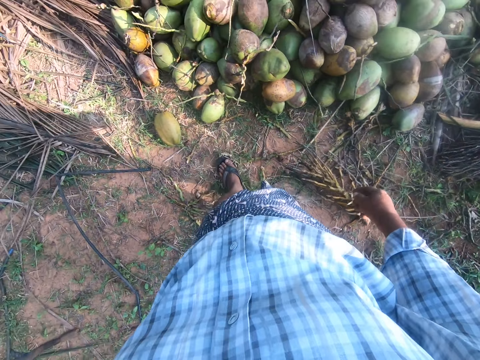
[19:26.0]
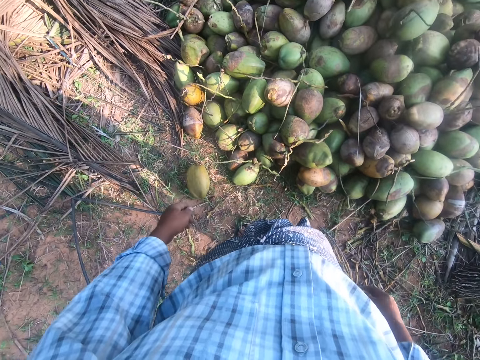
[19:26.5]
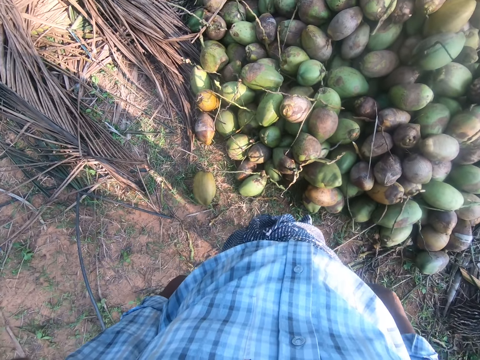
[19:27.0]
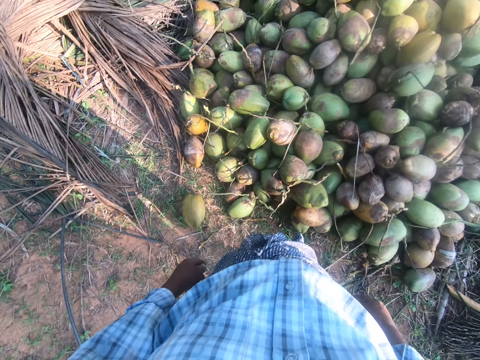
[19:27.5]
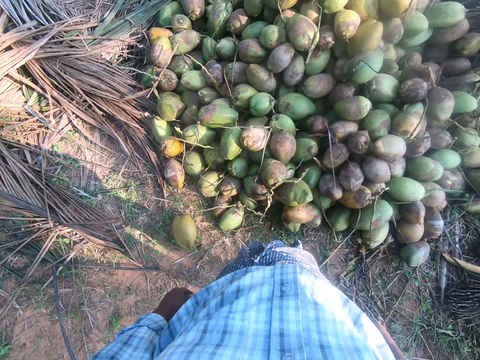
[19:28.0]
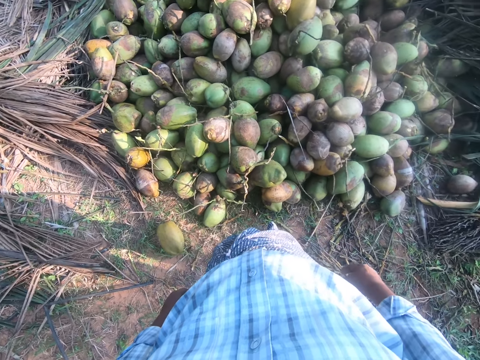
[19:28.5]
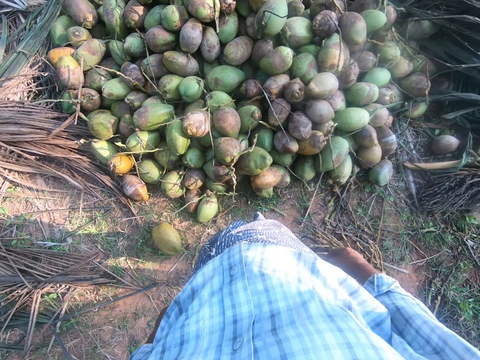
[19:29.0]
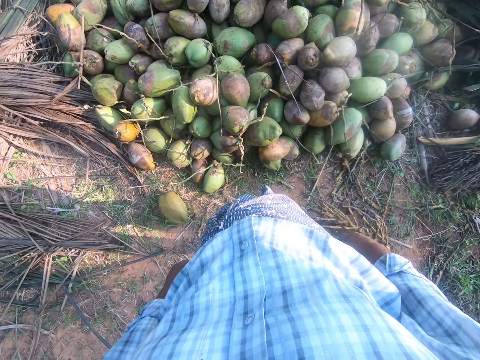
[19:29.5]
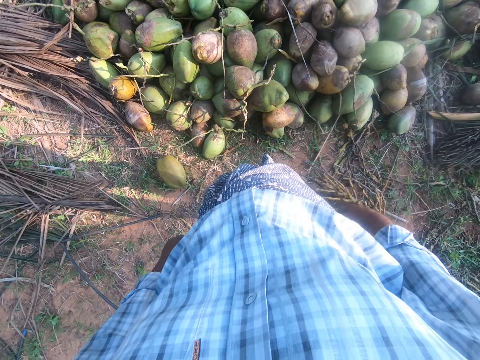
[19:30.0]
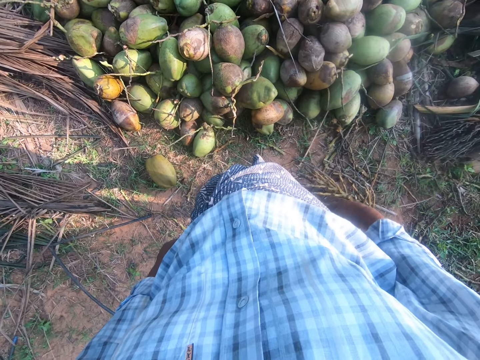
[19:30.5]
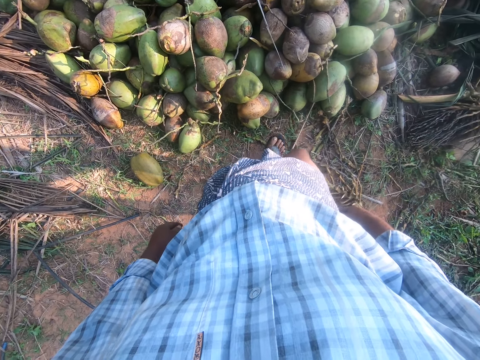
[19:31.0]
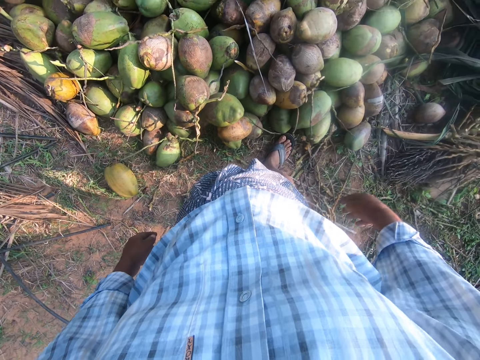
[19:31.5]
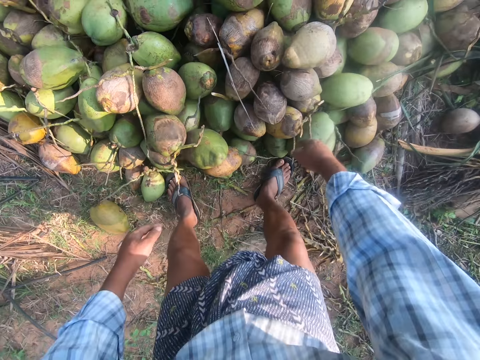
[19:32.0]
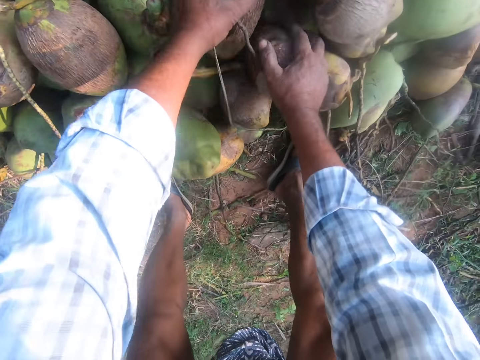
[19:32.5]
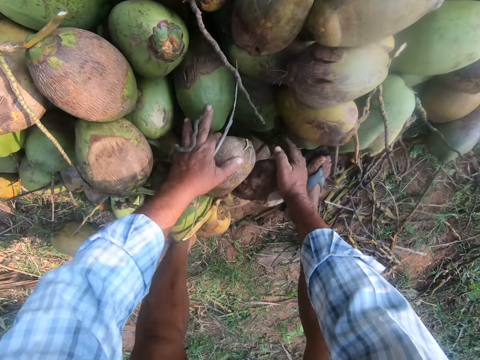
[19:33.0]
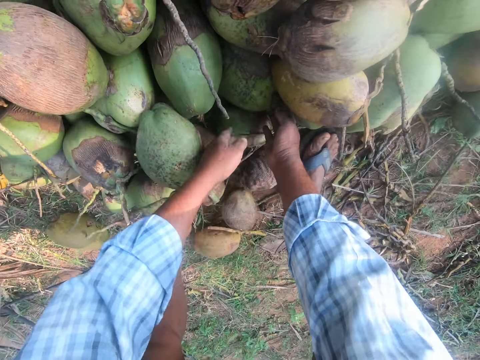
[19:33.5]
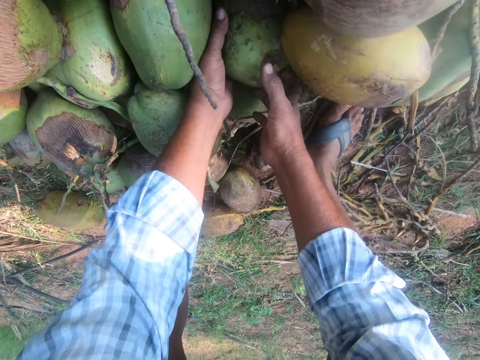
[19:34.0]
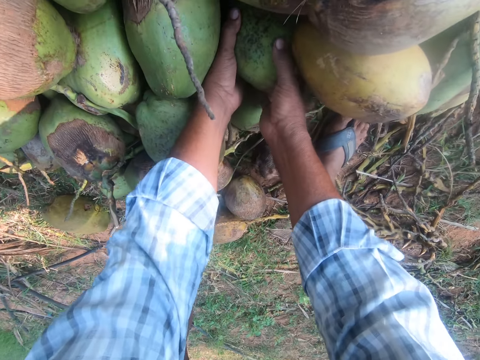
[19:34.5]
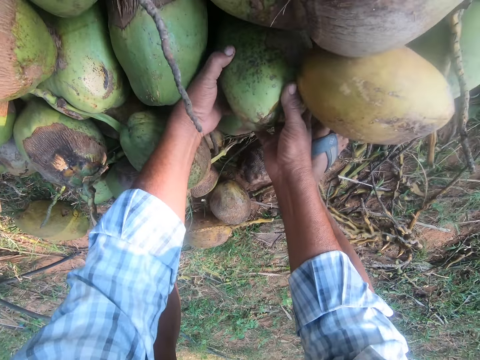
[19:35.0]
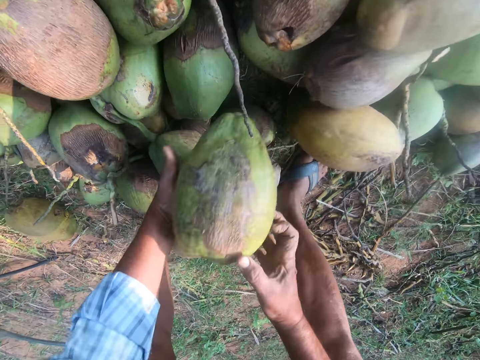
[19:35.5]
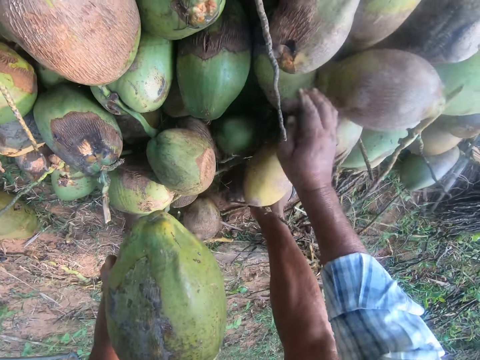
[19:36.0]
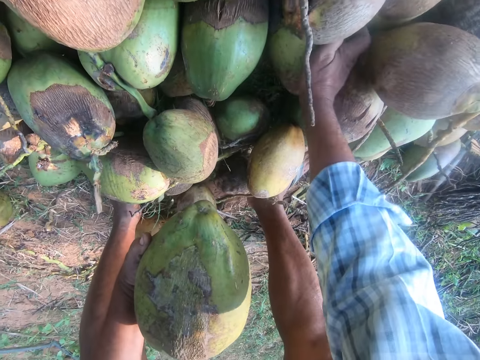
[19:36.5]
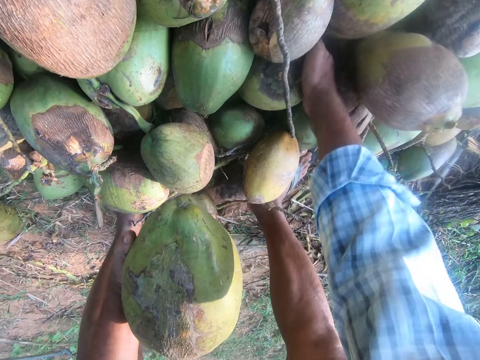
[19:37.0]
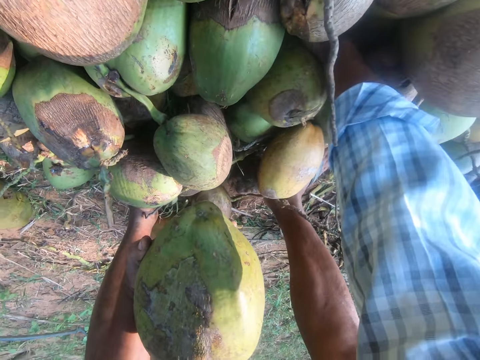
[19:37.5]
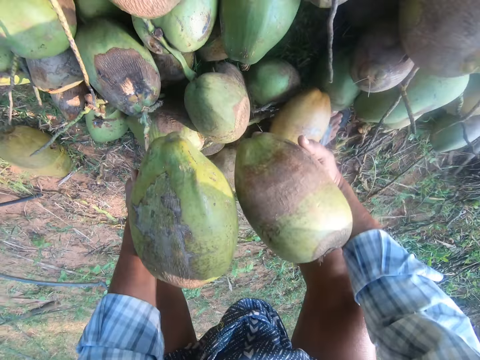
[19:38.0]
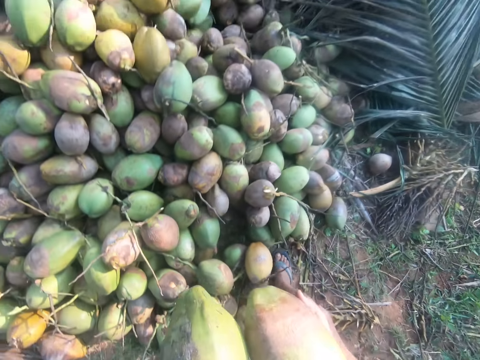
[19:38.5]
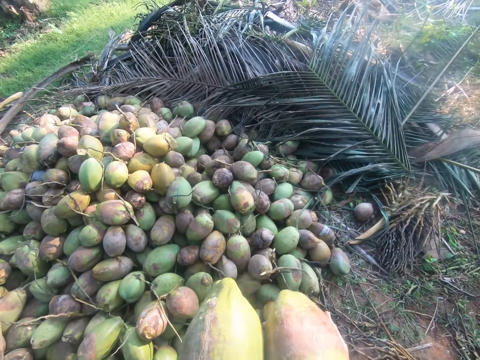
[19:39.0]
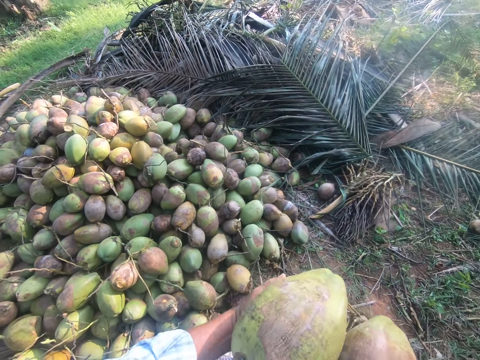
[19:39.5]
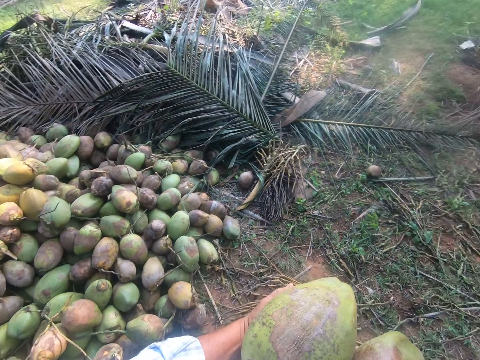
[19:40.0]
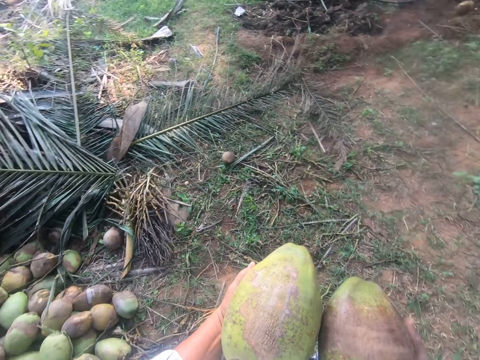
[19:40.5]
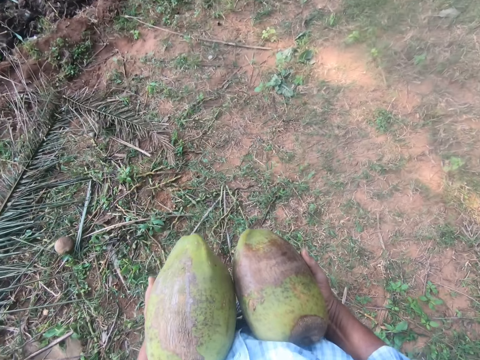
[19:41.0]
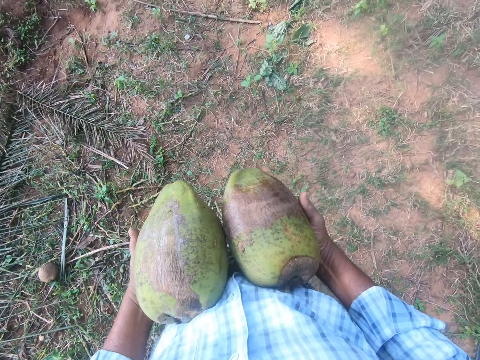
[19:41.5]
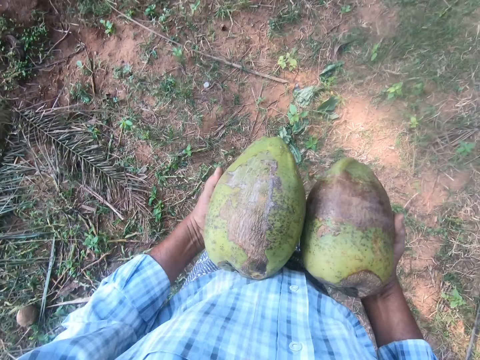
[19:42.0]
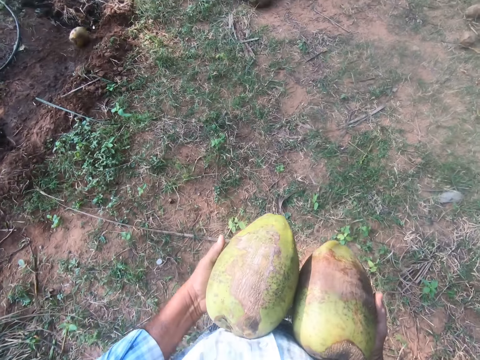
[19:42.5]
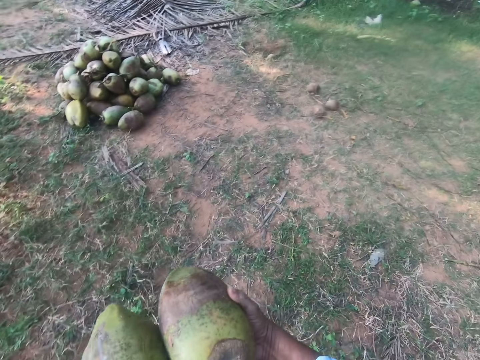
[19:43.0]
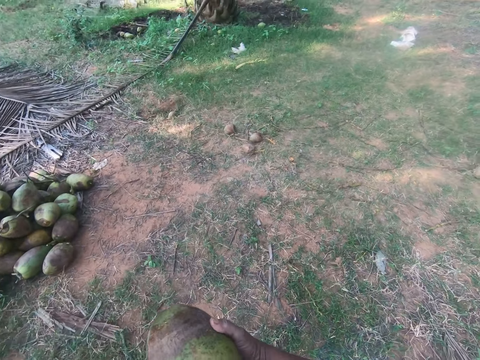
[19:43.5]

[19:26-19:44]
The camera wearer looks around. They move forward. They bend downwards. They move coconuts on the ground aside. They pick up a coconut. They pick up another coconut. They stand up. They walk away from the heap of coconuts.

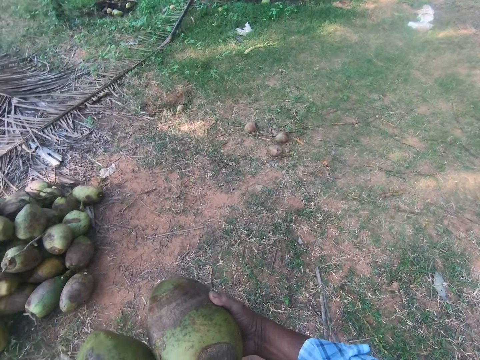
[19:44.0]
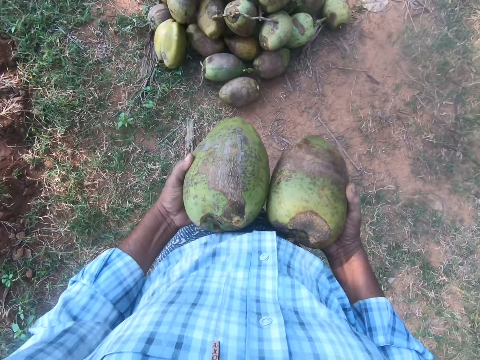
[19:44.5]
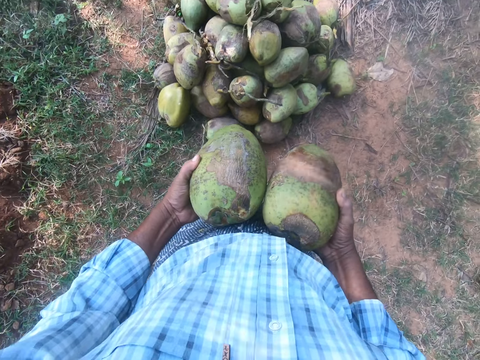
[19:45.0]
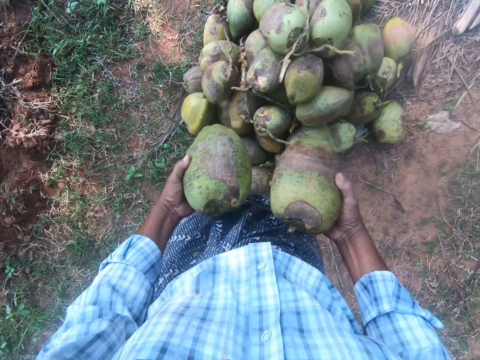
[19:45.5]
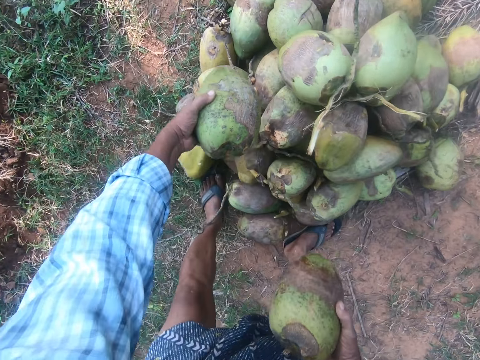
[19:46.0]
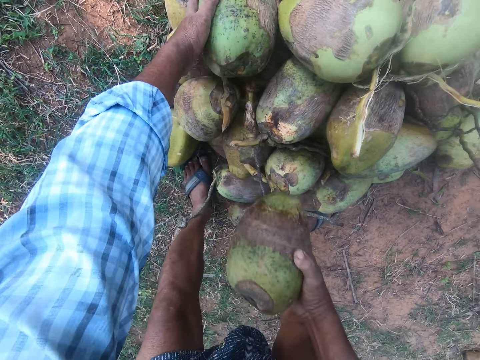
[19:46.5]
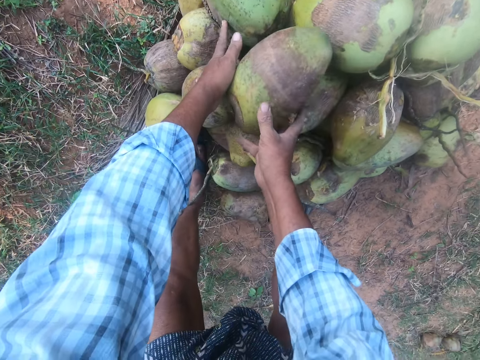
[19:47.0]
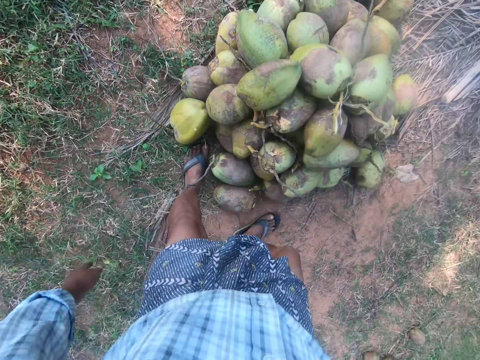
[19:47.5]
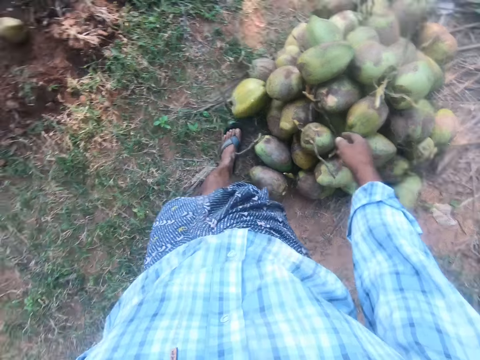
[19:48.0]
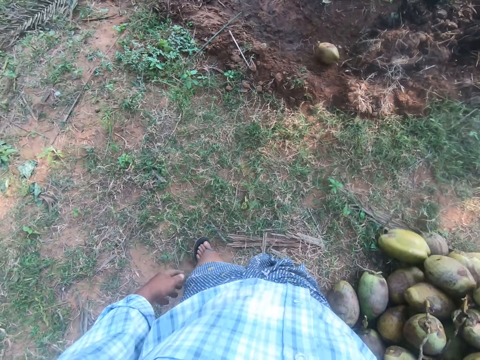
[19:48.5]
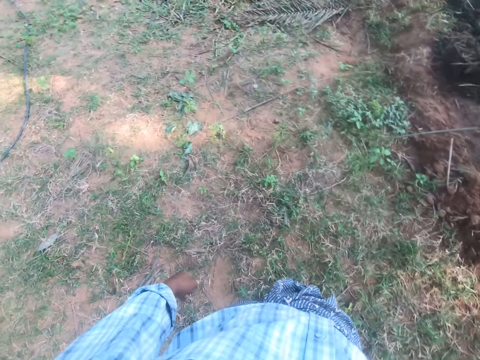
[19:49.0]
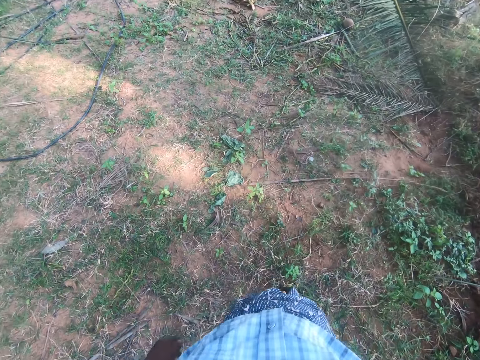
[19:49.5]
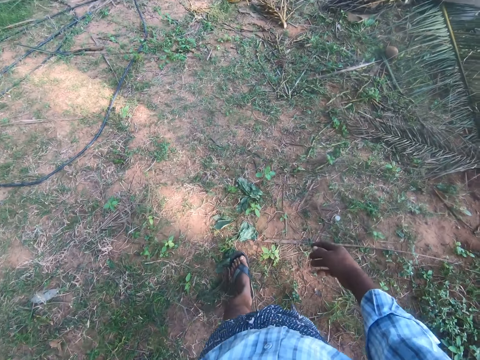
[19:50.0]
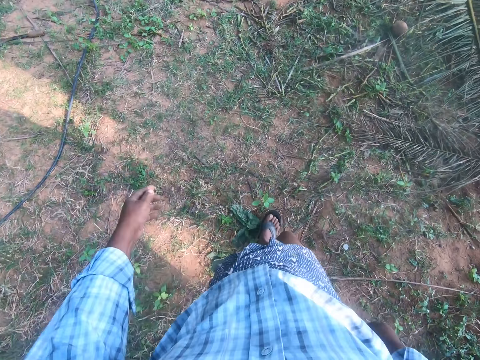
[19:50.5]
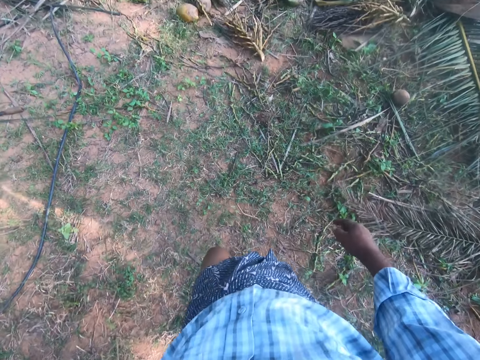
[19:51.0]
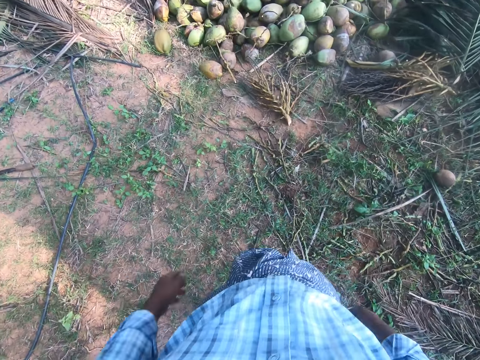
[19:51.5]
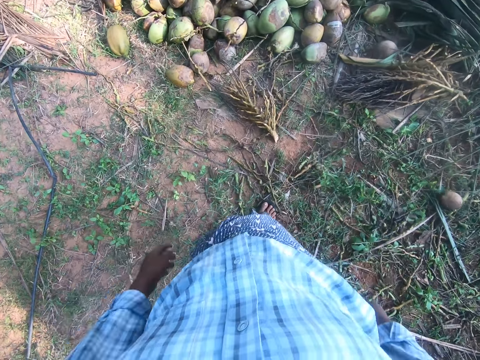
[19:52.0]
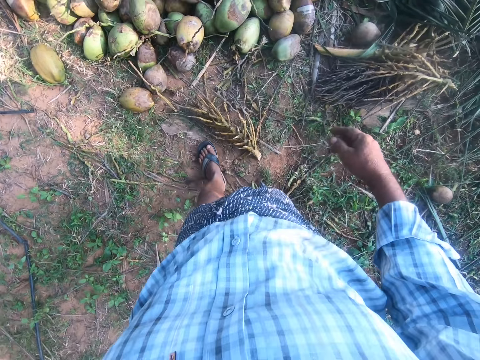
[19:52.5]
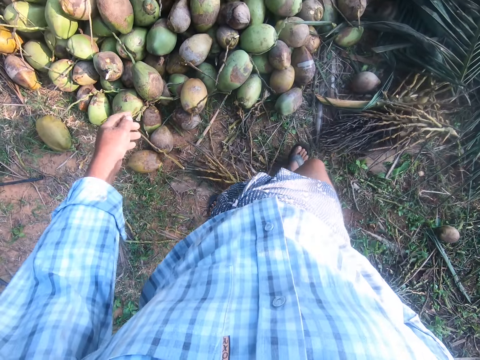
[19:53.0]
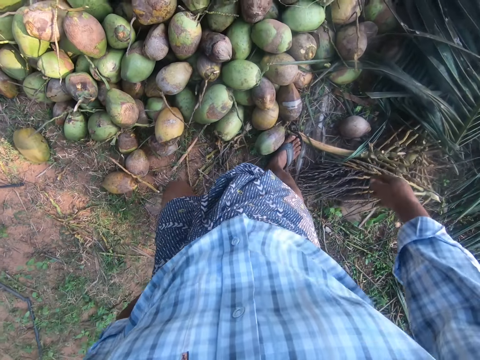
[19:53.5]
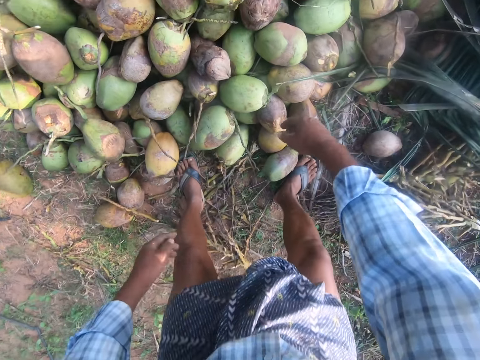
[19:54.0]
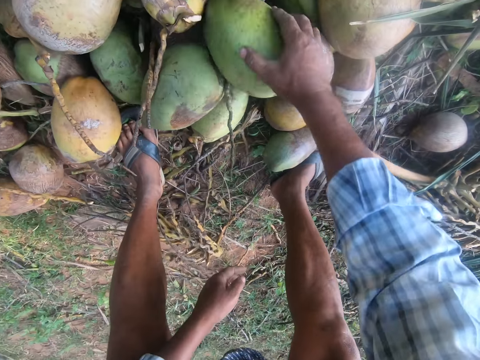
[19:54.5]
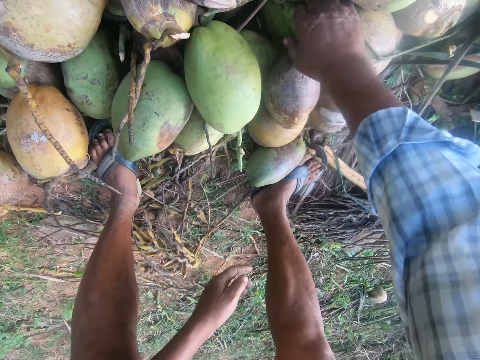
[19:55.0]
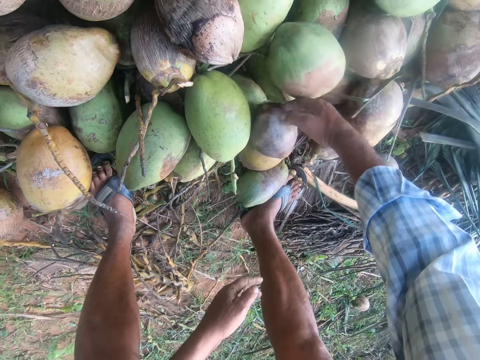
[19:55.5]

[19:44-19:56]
The camera wearer bends downwards and puts the coconuts on top of others. They stand up and walk back to the heap of coconuts. They bend downwards and move the coconuts aside.
